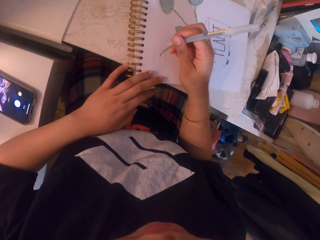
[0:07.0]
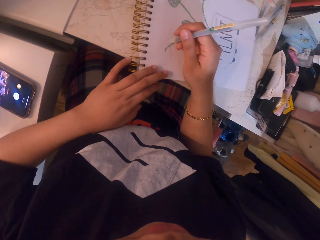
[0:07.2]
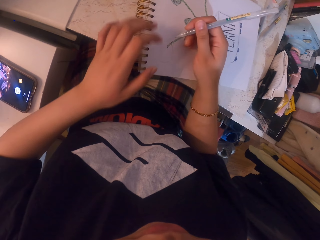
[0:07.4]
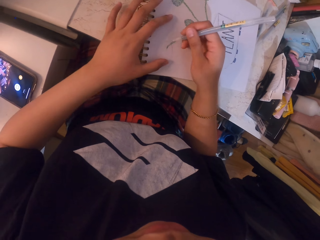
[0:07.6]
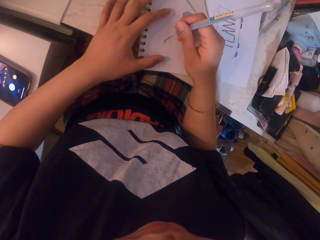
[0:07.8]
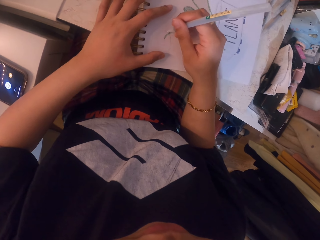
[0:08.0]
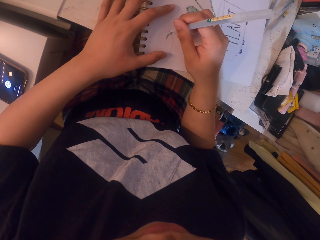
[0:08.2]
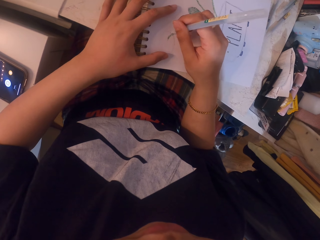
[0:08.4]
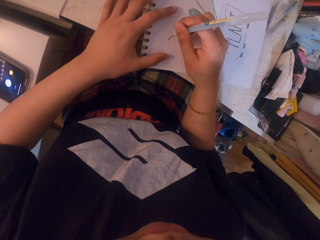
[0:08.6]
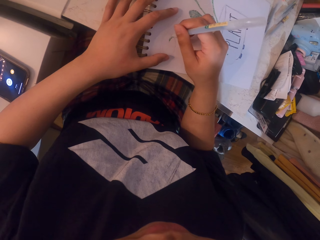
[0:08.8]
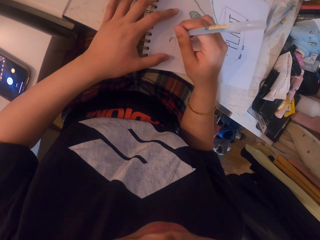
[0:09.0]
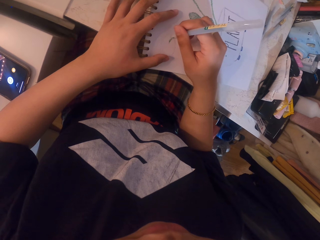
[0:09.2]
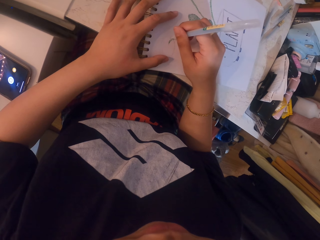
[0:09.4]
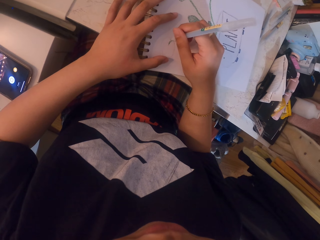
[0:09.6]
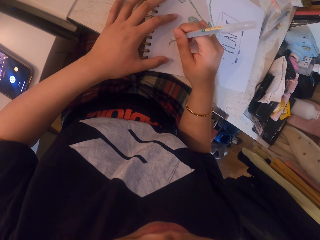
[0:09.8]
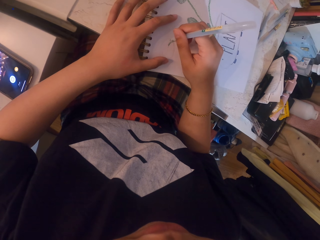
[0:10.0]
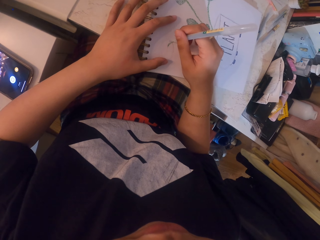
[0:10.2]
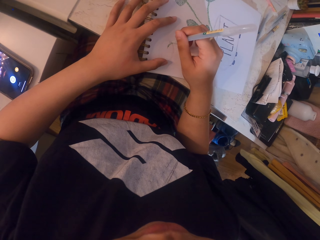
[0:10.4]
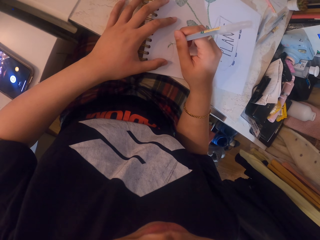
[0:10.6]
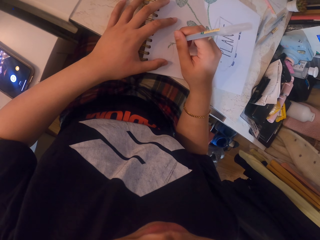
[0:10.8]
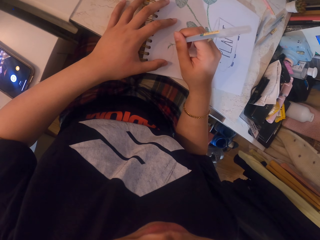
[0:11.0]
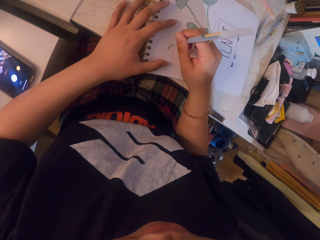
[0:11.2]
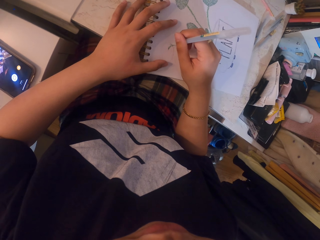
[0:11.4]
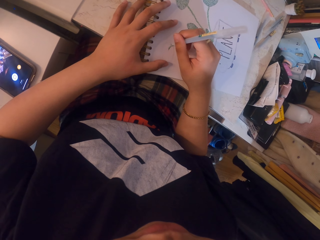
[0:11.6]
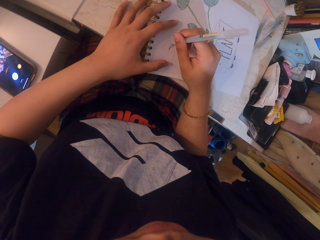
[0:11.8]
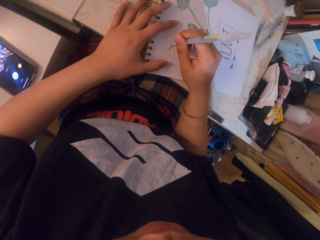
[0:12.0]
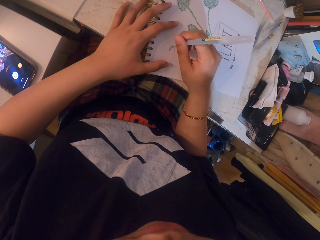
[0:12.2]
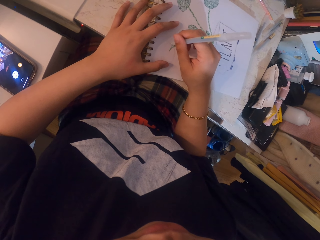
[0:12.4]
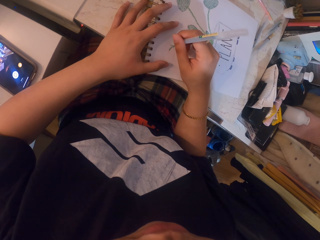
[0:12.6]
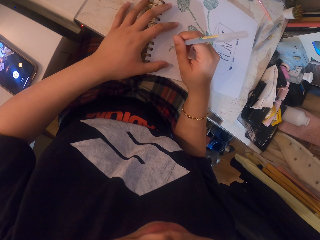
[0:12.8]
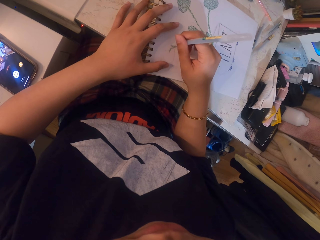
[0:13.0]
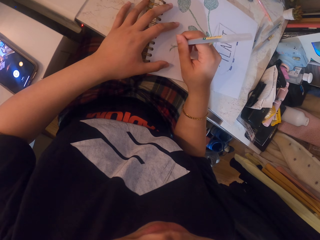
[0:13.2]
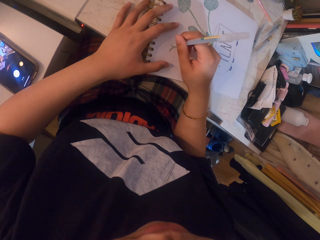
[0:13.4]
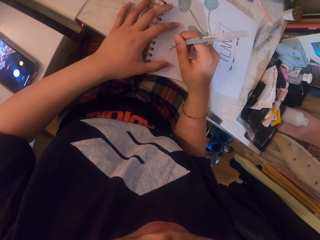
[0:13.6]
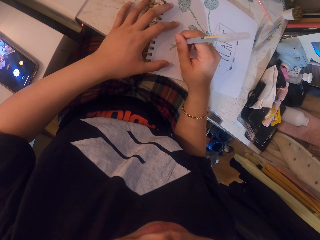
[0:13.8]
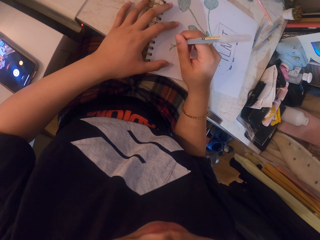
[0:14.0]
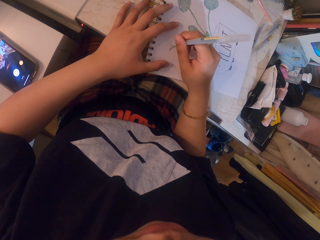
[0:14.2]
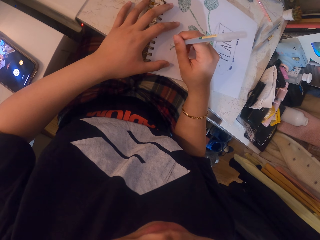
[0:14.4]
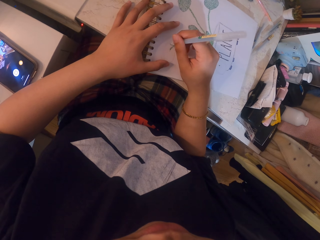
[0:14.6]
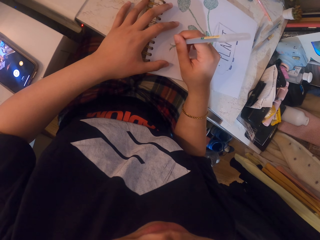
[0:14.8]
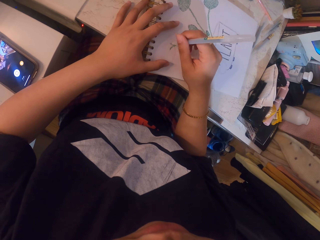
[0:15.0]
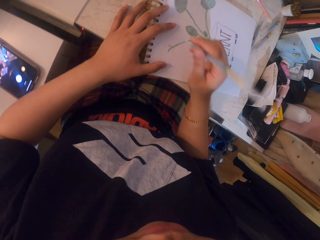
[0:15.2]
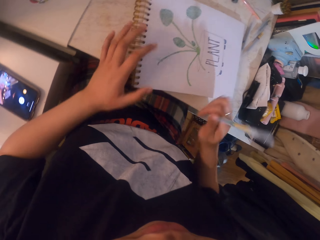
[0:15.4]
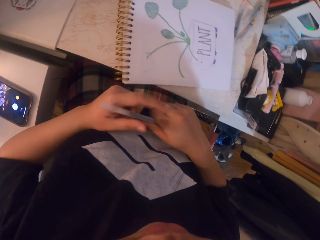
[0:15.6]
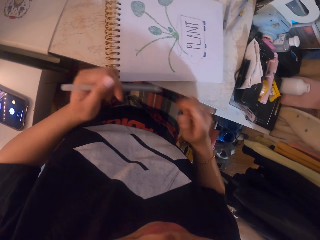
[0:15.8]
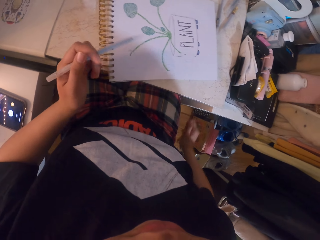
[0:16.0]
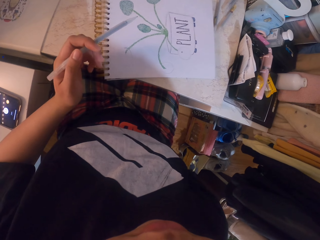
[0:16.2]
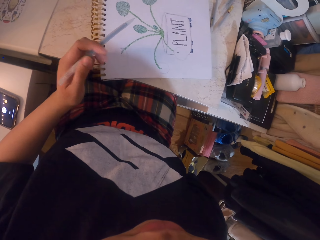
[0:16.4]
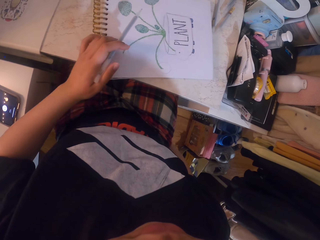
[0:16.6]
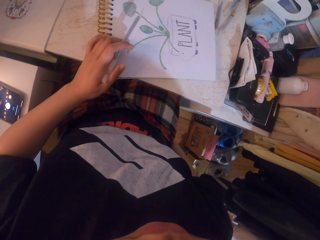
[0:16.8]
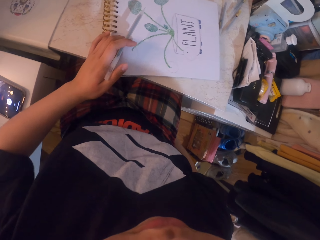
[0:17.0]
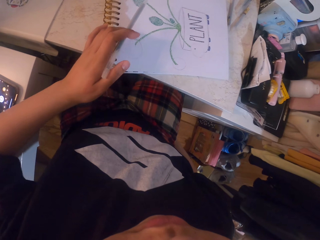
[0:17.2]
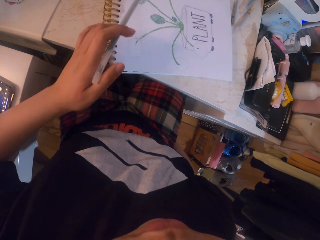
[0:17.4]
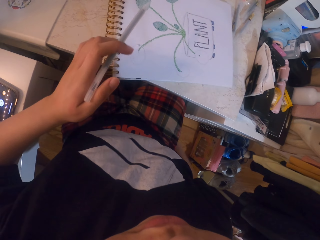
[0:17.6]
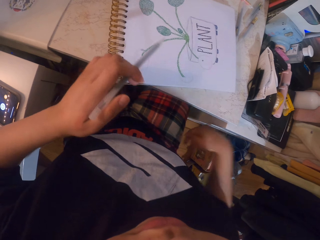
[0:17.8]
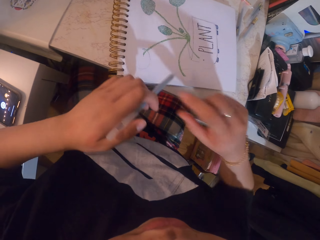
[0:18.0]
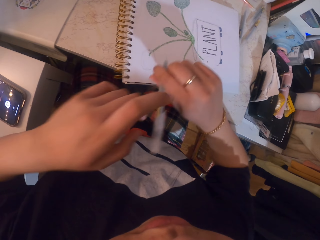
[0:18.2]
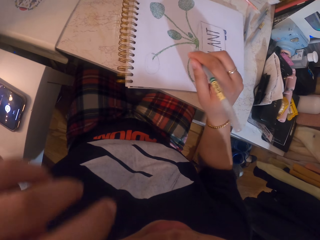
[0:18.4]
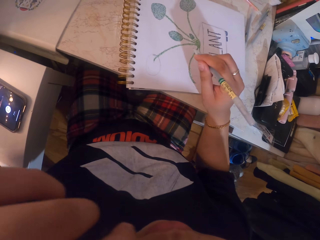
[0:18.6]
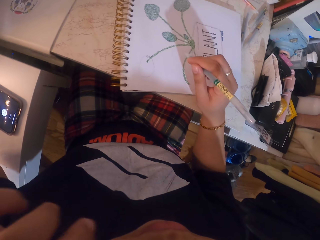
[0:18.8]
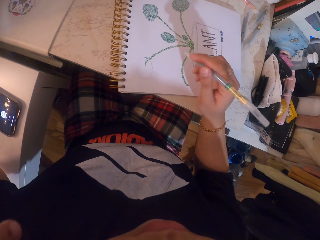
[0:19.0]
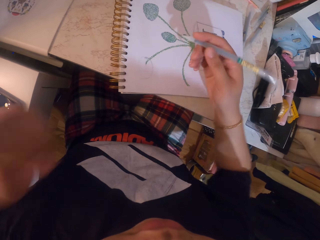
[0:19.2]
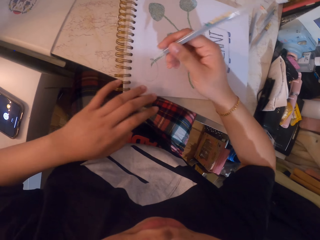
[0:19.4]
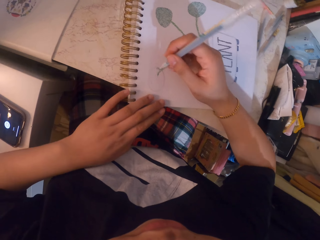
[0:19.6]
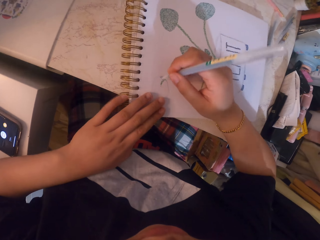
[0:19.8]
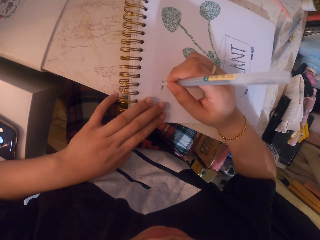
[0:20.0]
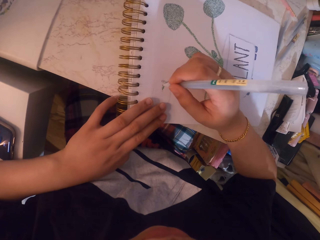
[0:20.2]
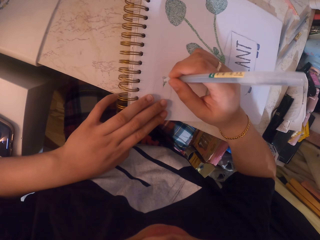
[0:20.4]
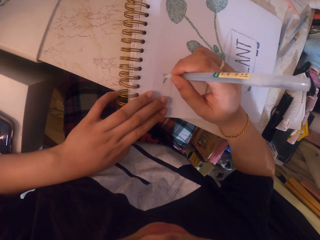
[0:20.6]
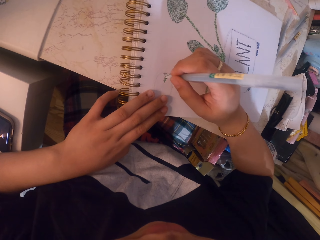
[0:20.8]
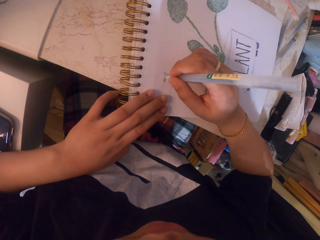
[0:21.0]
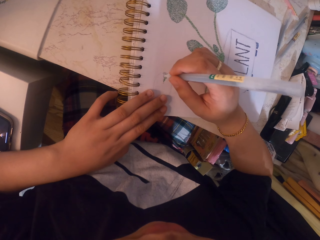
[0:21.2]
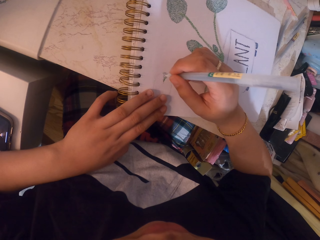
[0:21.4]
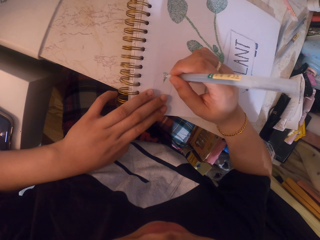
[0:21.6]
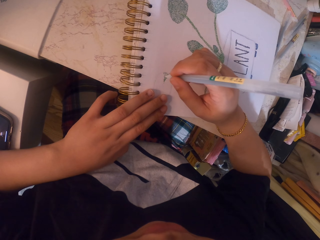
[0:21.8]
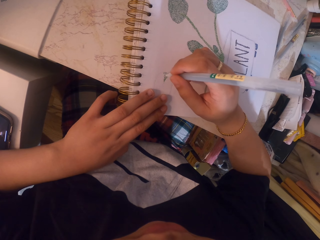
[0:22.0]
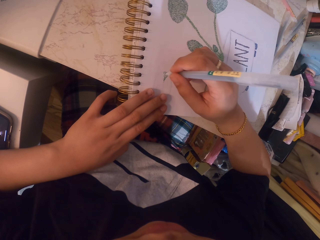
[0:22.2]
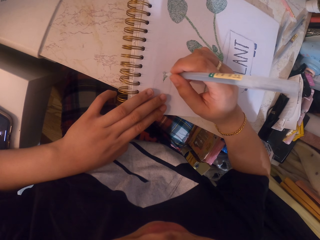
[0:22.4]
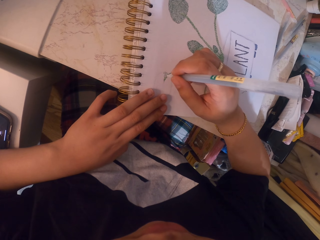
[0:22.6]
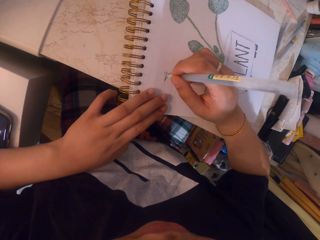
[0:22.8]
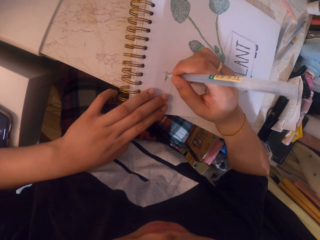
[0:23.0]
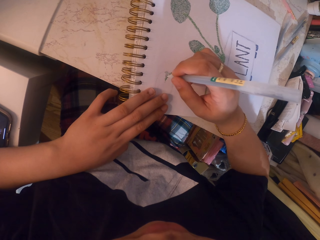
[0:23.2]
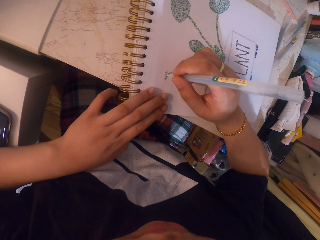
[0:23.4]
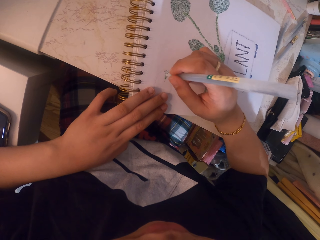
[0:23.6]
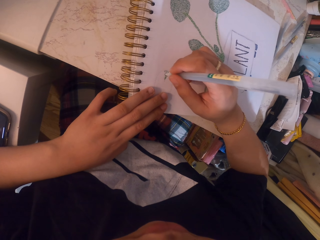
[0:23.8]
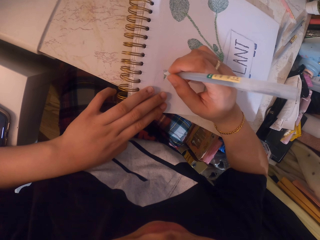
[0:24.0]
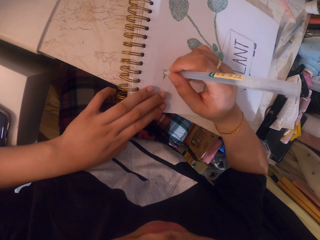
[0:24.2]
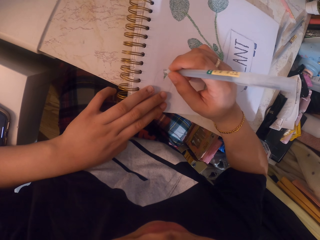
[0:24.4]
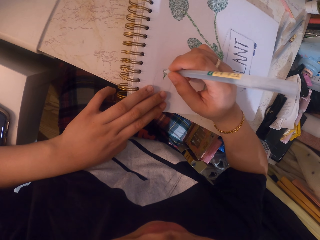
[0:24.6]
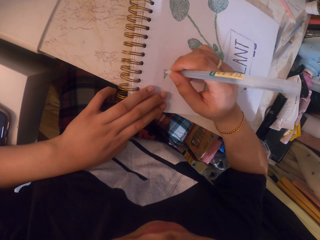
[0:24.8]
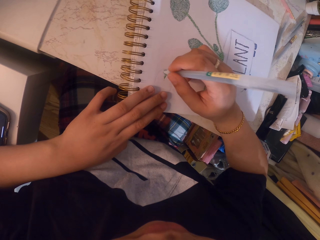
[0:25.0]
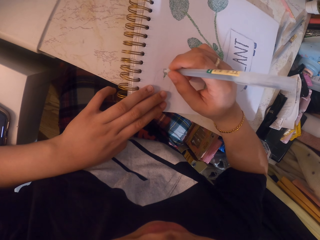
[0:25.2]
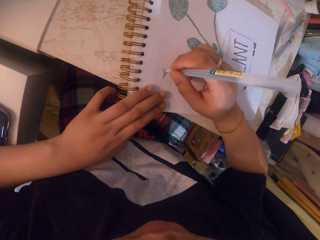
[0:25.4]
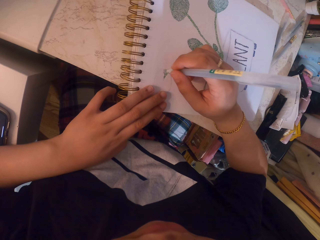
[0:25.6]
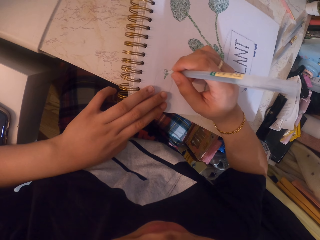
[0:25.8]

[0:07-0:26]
The camera wearer colors on a paper with a pen. They pass the pen to the other hand. They align a chair. They pass the pen to the other hand. They color on the paper with the pen.

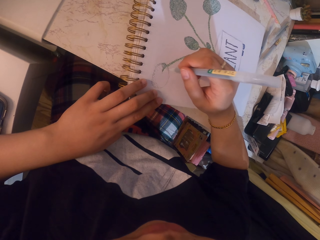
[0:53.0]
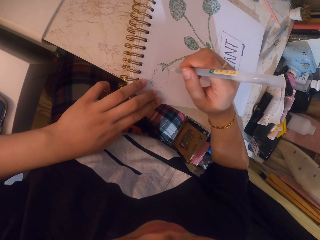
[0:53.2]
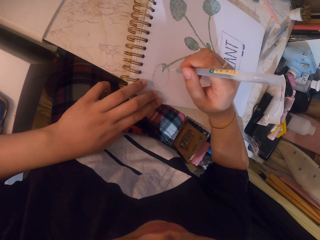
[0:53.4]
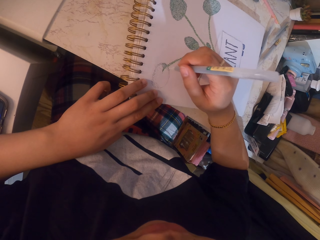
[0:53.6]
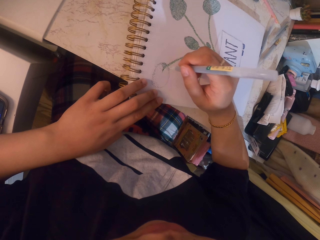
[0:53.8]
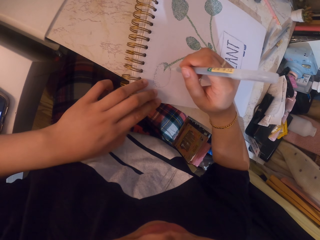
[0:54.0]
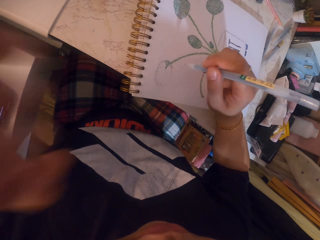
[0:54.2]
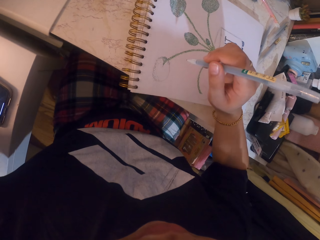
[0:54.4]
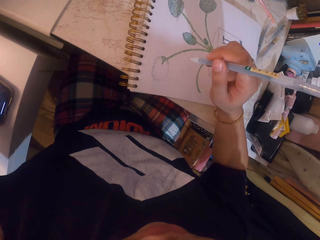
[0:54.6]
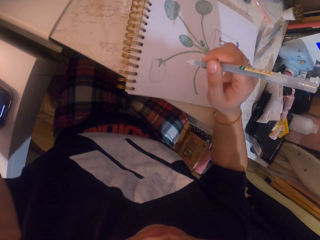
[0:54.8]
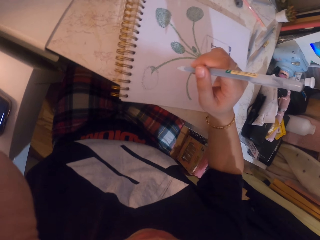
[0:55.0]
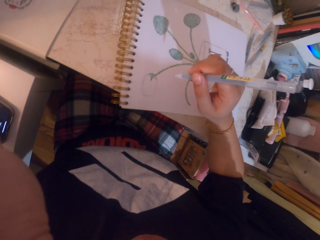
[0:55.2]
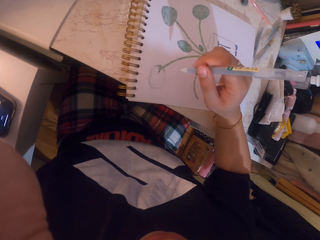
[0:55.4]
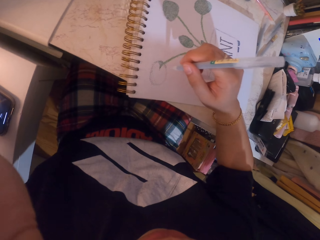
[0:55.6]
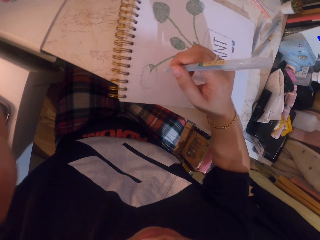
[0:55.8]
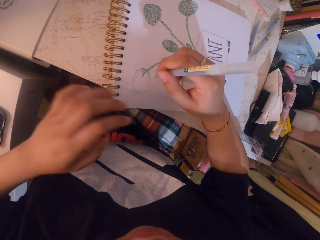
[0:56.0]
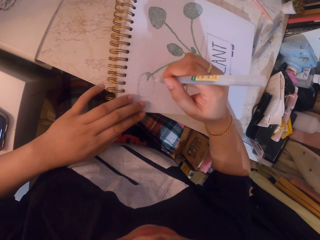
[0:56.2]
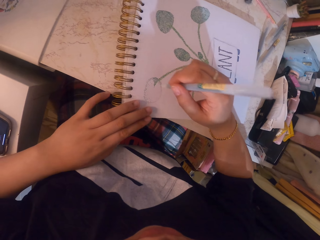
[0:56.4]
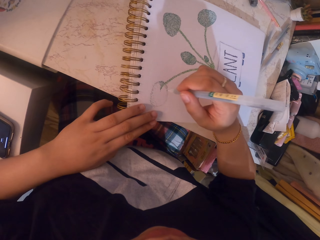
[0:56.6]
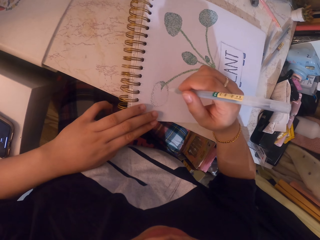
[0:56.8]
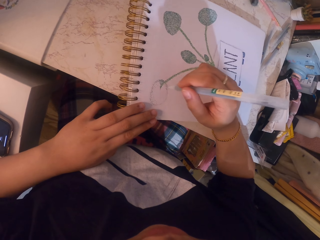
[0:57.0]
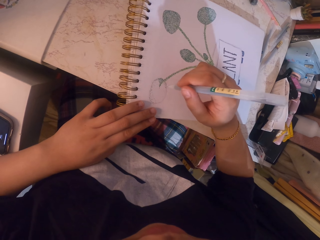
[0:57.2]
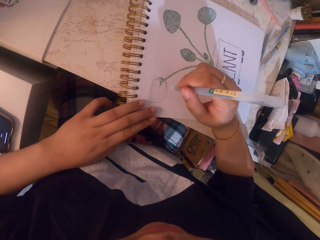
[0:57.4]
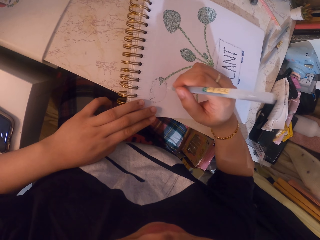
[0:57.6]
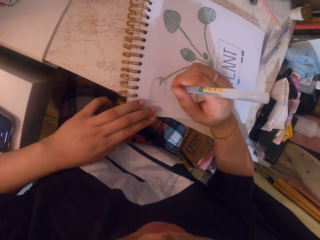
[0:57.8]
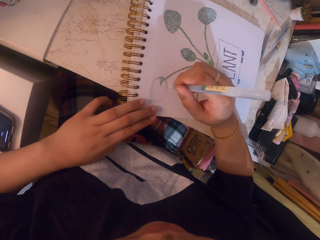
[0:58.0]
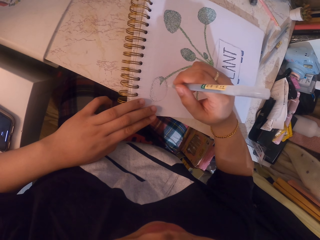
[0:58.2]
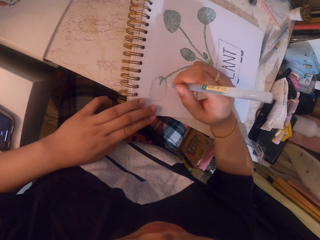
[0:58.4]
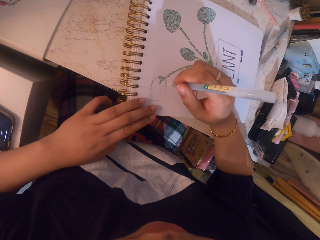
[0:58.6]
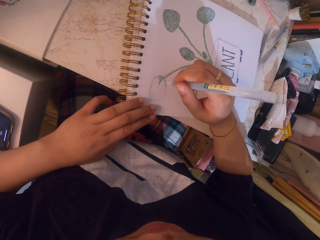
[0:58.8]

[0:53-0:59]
The camera wearer rubs his face with his hand. He colors on a paper with a pen.
